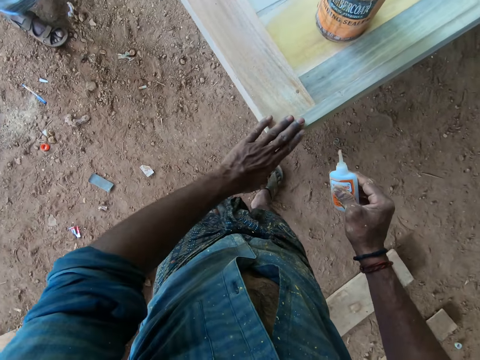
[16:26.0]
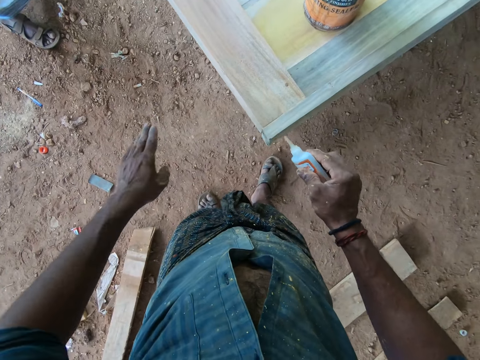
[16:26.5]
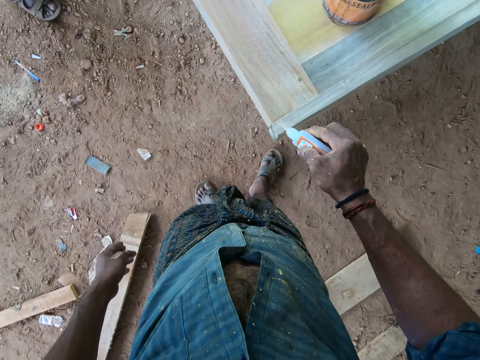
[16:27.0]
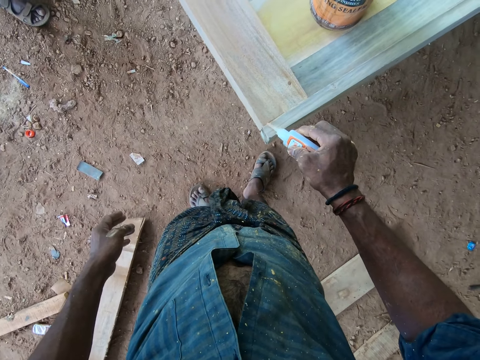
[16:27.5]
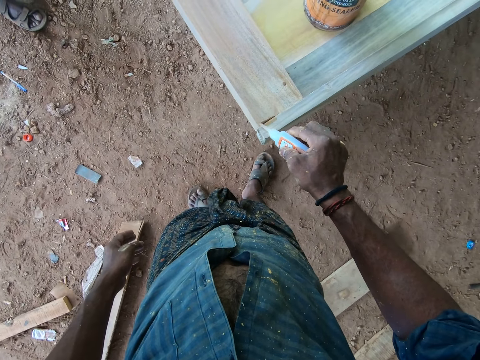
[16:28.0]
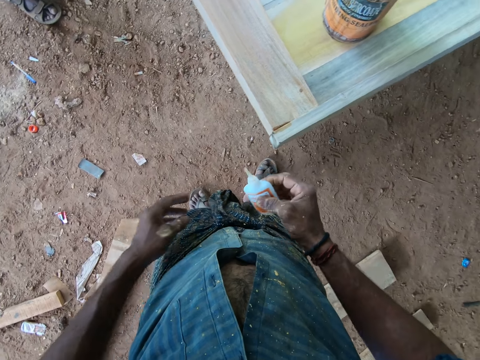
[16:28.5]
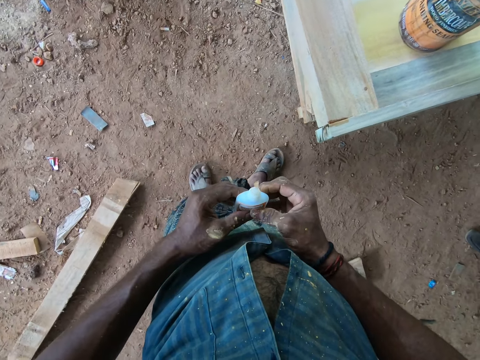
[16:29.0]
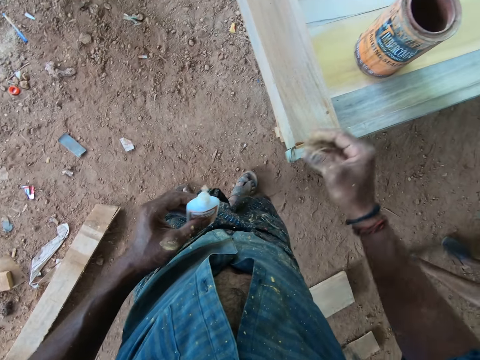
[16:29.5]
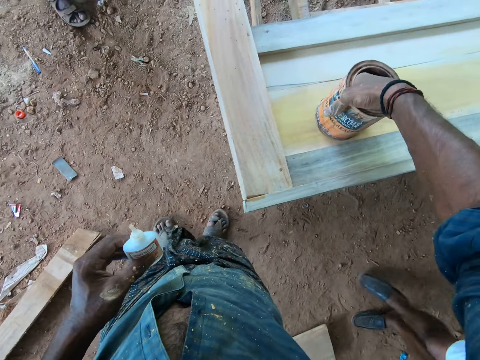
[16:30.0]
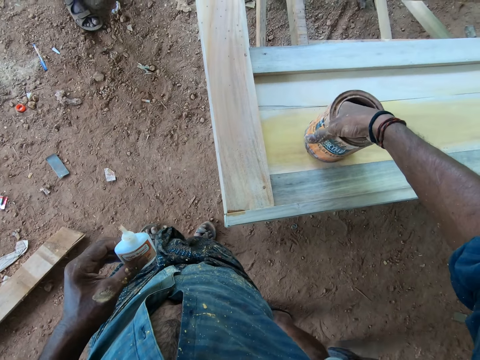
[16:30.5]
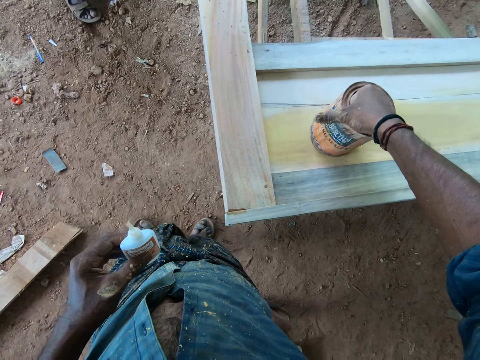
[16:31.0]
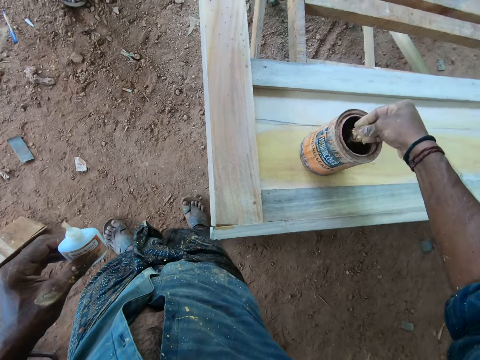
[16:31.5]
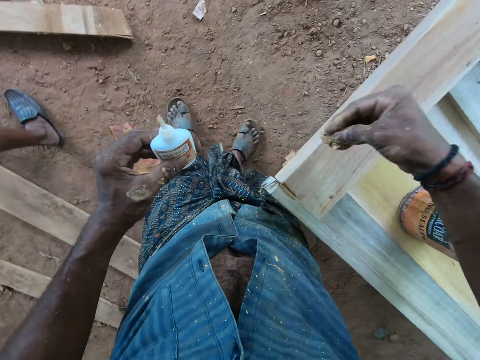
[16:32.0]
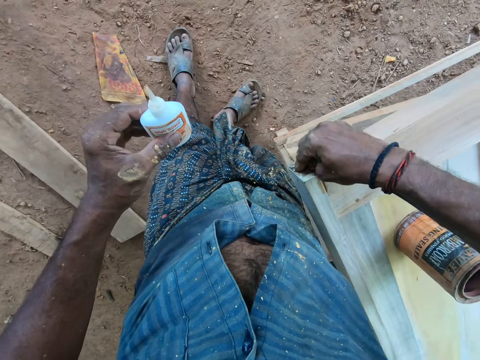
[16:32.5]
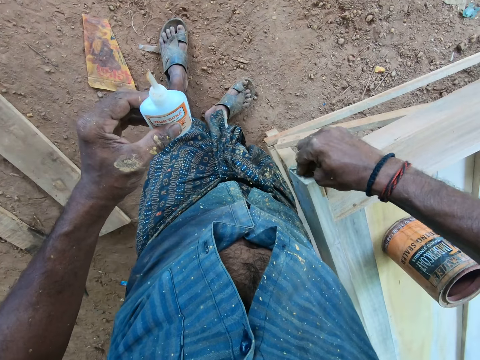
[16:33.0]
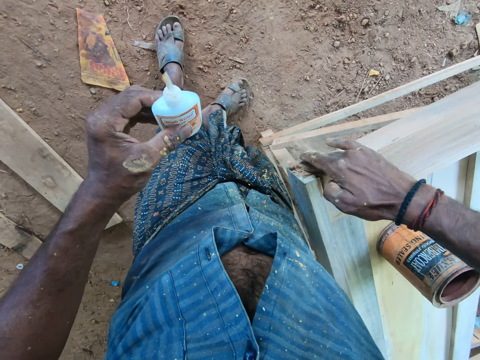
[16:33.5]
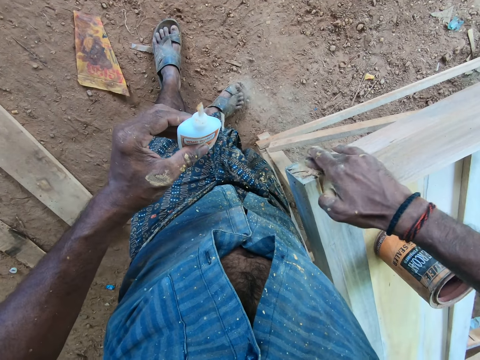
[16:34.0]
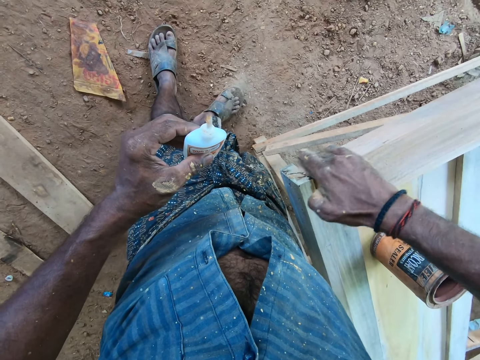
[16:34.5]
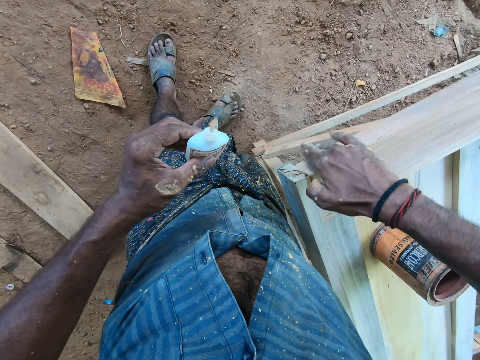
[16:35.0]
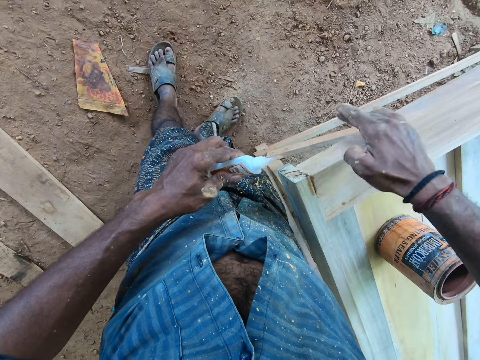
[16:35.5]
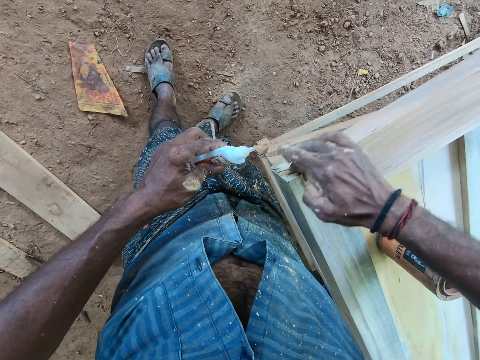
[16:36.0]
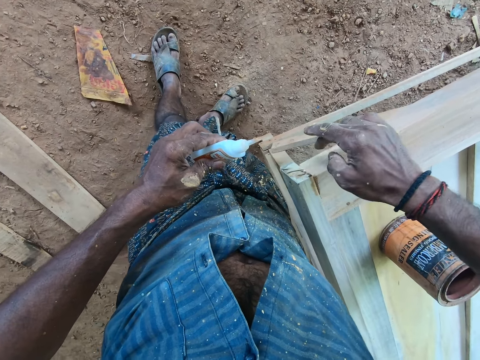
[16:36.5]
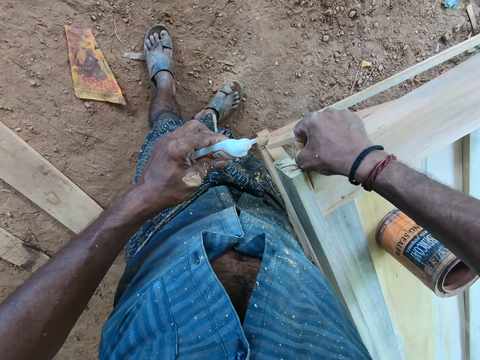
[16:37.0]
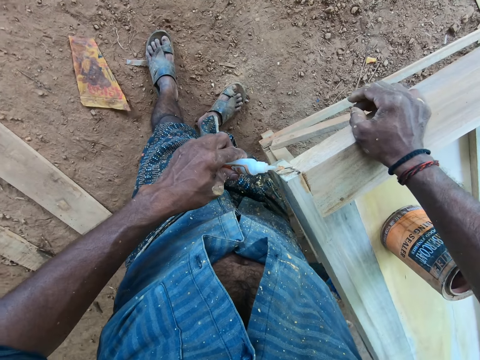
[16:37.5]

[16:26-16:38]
The camera wearer applies wood glue on the wood board. He scoops sawdust from the tin. He spreads sawdust on the wood board.

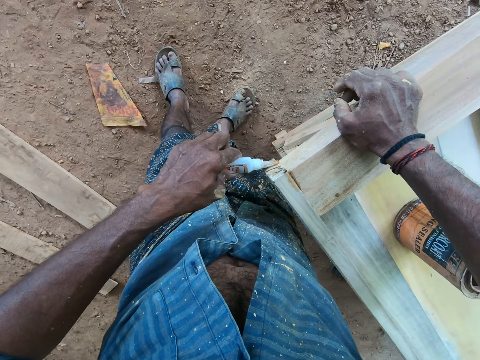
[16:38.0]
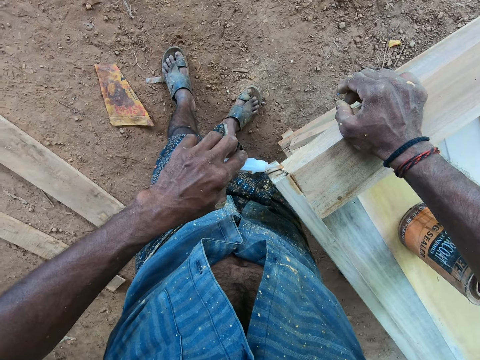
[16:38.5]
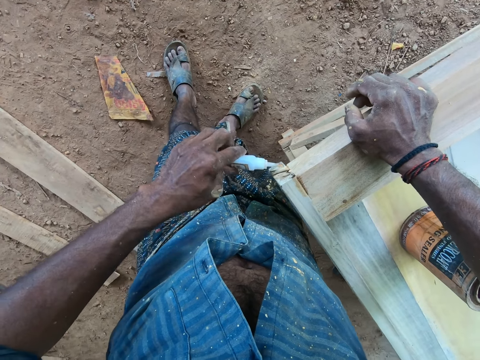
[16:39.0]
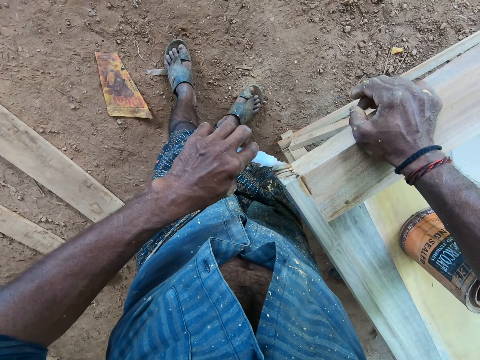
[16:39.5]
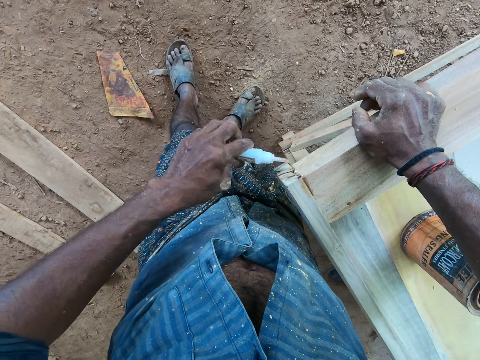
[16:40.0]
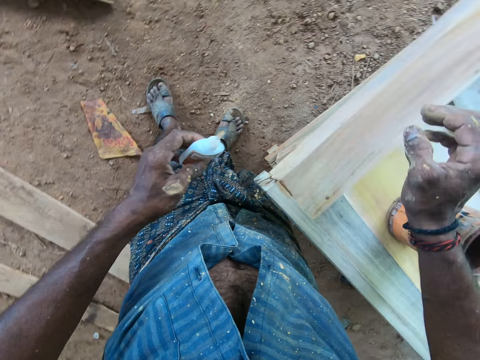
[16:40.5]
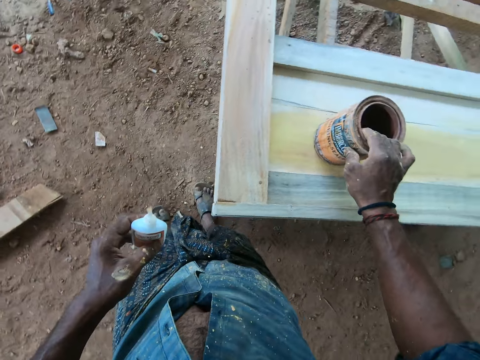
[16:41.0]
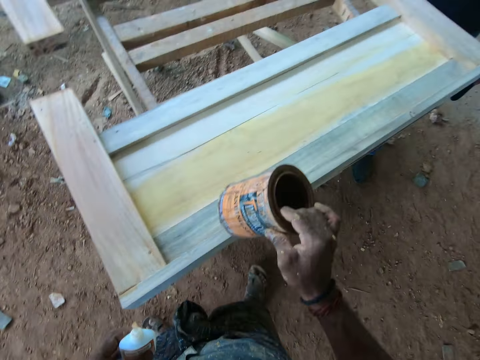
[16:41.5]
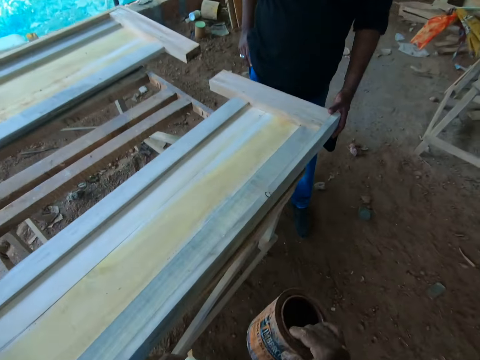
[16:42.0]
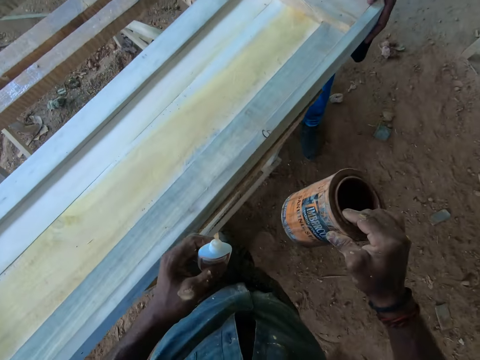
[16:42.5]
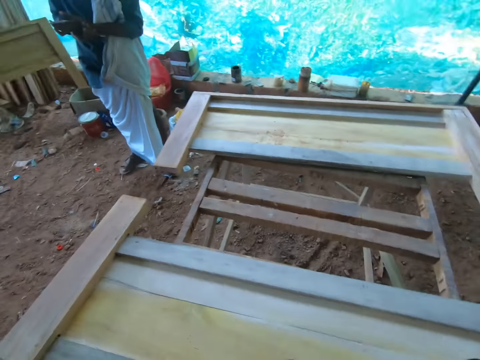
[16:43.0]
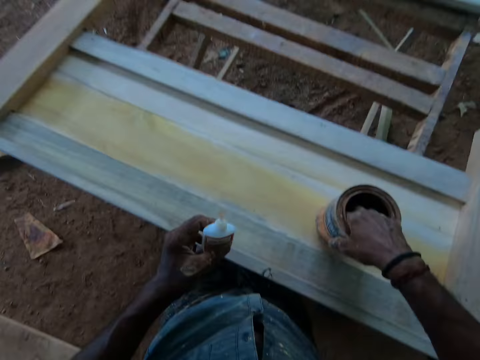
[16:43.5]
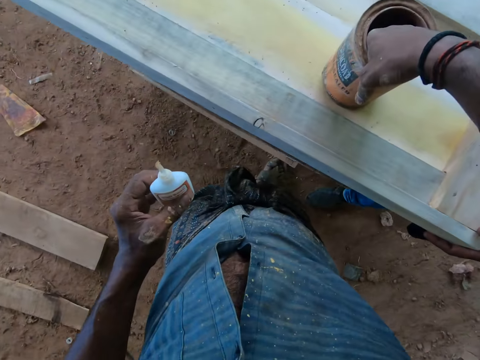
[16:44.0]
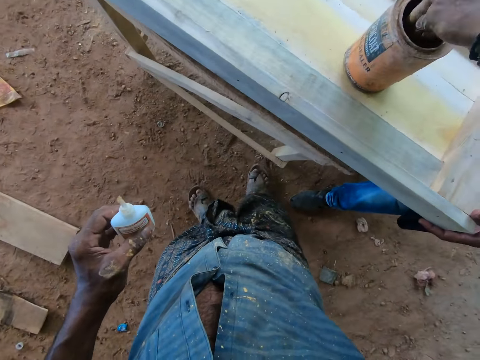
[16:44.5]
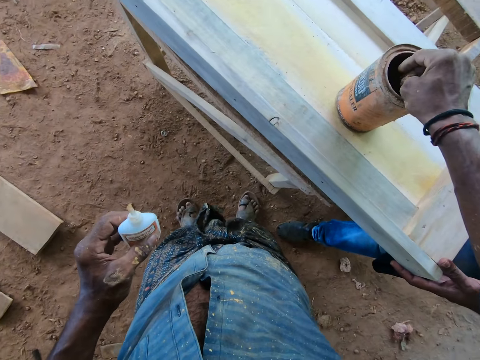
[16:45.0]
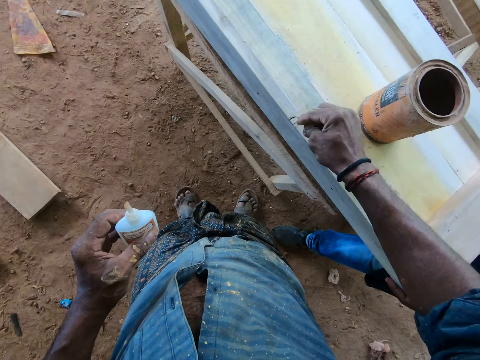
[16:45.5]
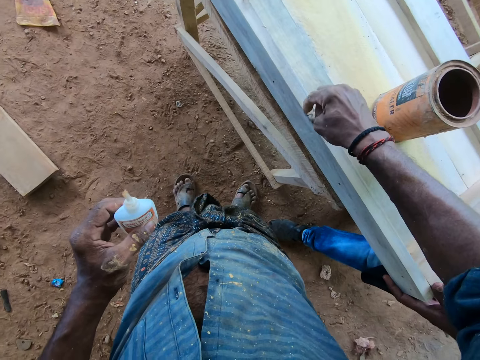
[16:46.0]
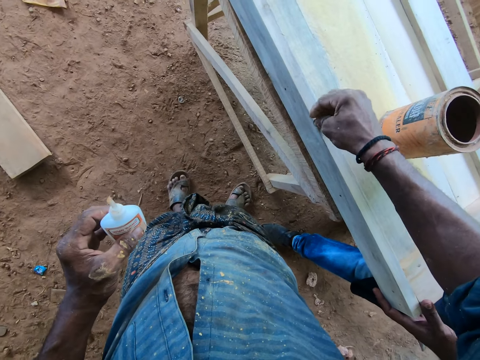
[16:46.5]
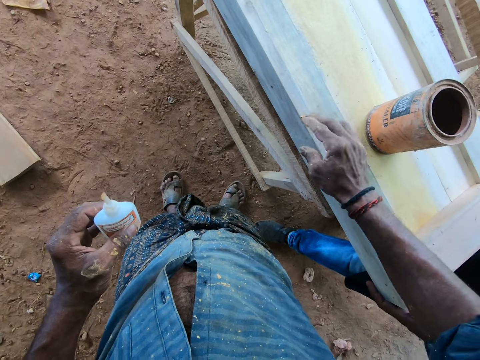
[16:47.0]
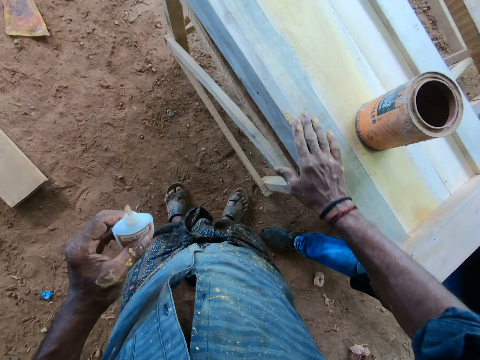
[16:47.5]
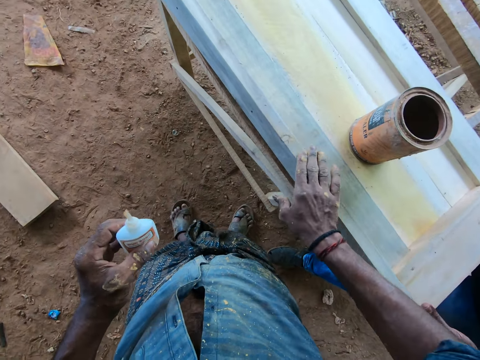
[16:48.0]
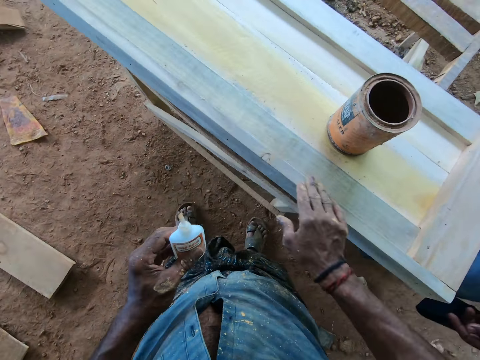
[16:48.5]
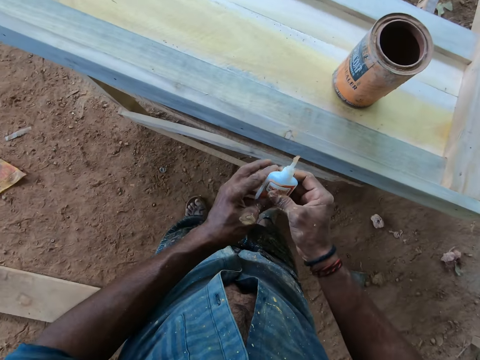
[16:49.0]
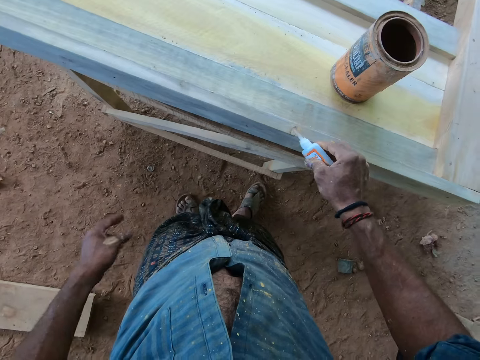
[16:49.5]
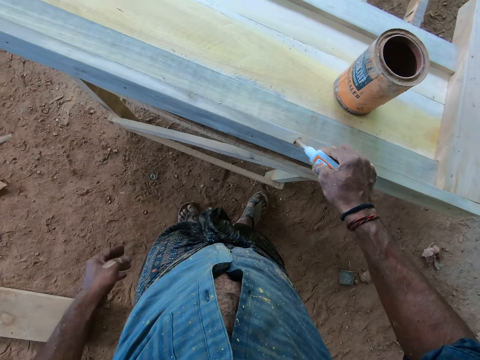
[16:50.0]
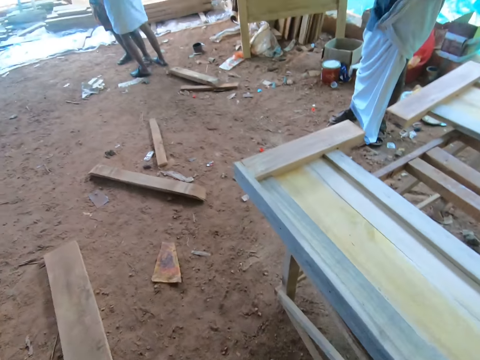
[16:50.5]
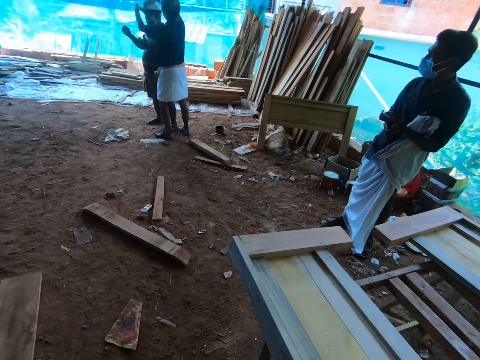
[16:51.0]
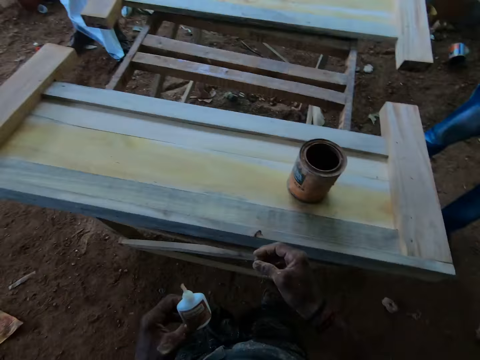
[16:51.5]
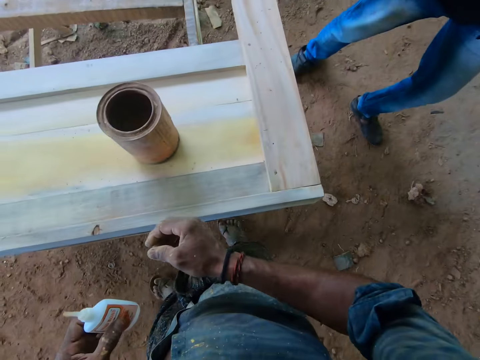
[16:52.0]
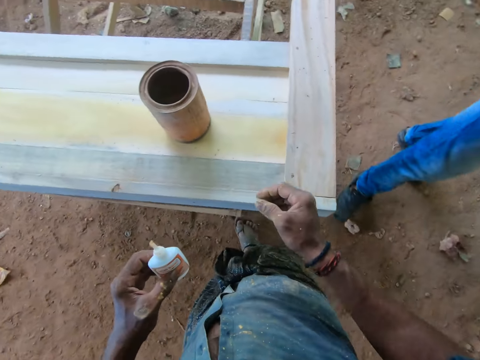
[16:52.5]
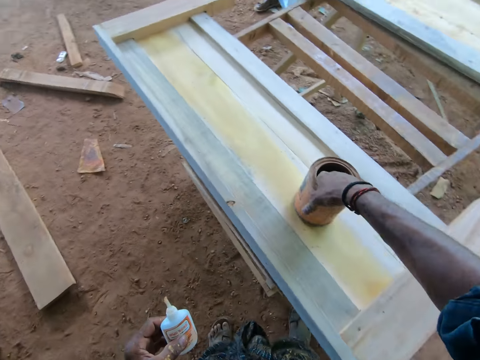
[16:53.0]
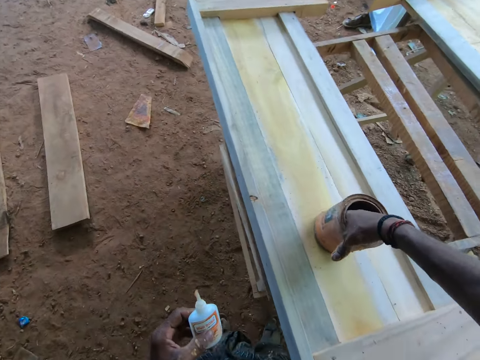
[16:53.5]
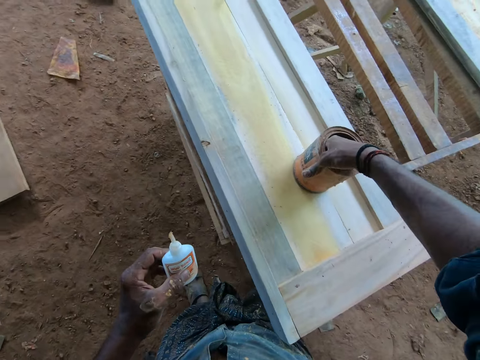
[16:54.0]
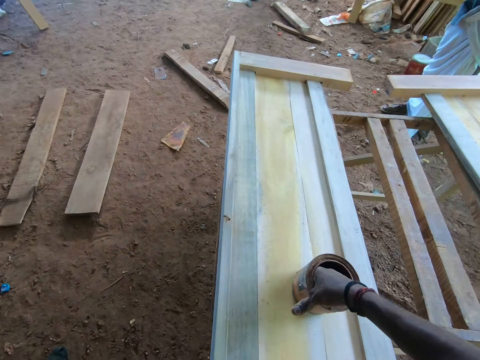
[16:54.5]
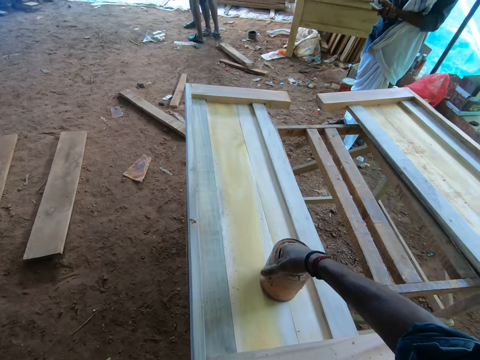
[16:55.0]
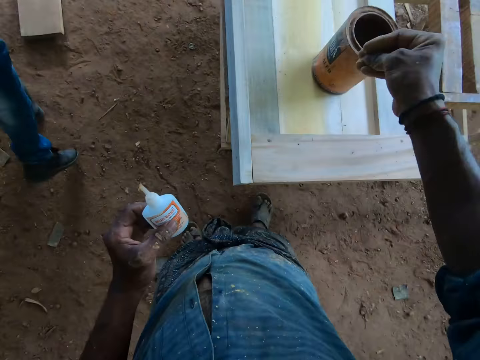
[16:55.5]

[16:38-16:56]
The camera wearer applies wood glue on the wood board. He takes a sawdust tin. He carries the tin. He walks around and looks around. He puts down the sawdust tin. He scoops sawdust from the tin. He spreads sawdust on the wood board. He interacts with a person. He applies wood glue on the wood board. He looks around. He scoops sawdust from the tin.
